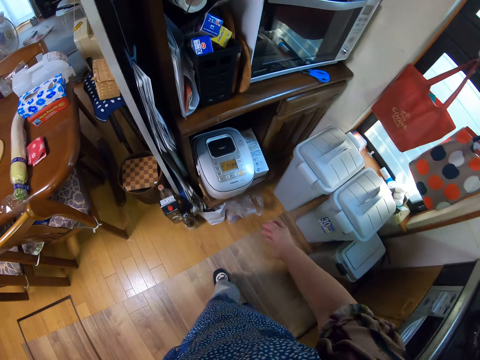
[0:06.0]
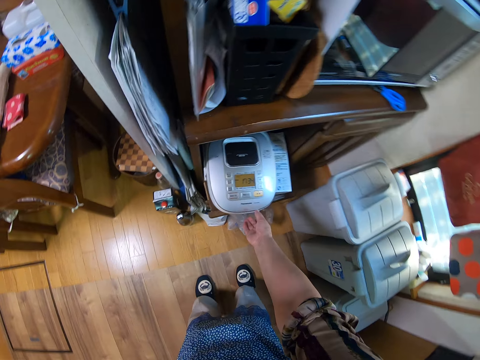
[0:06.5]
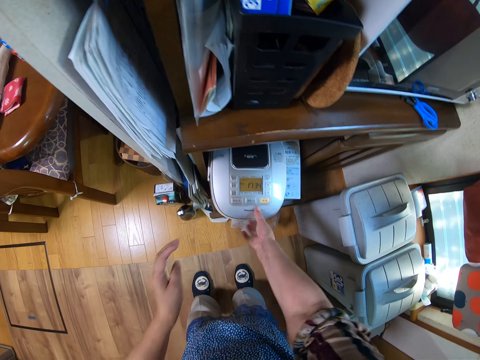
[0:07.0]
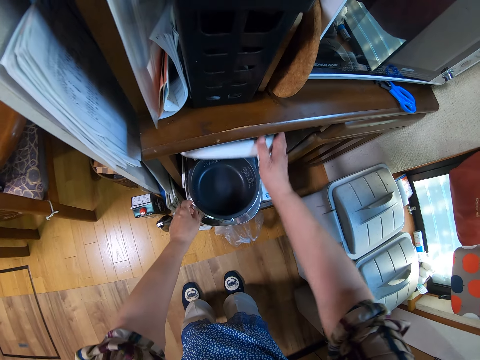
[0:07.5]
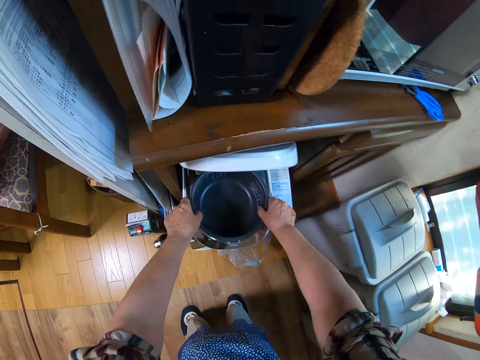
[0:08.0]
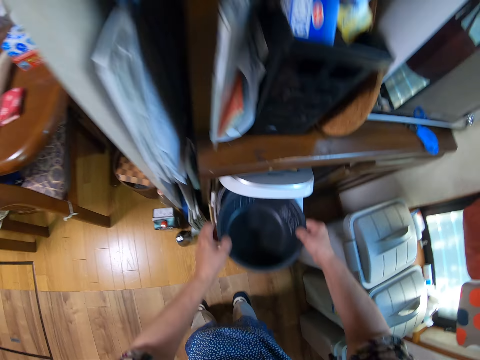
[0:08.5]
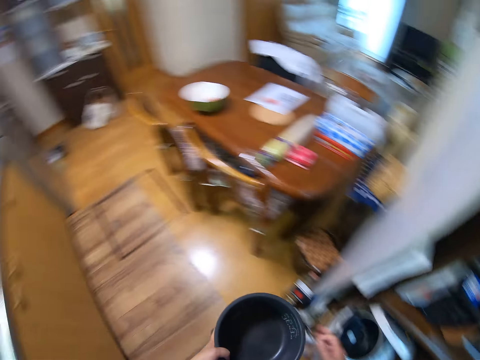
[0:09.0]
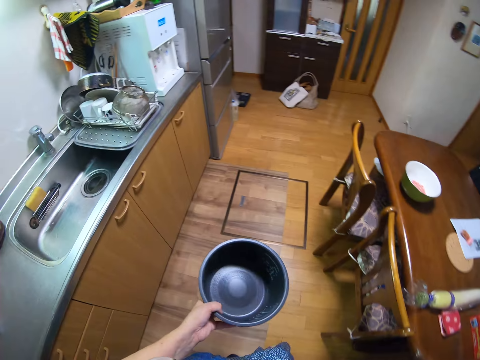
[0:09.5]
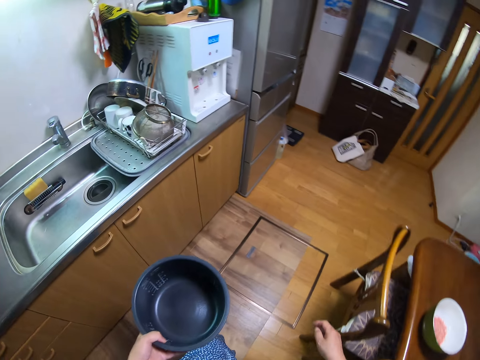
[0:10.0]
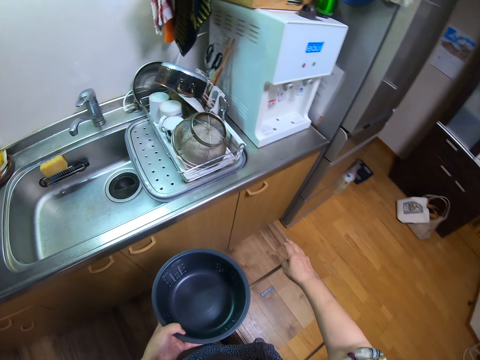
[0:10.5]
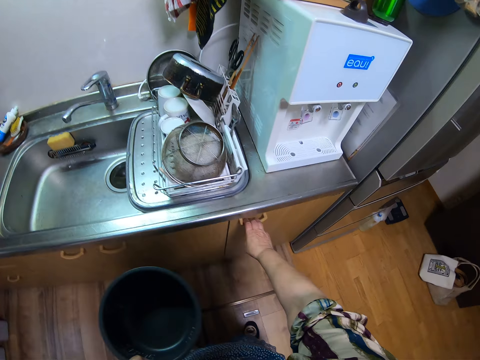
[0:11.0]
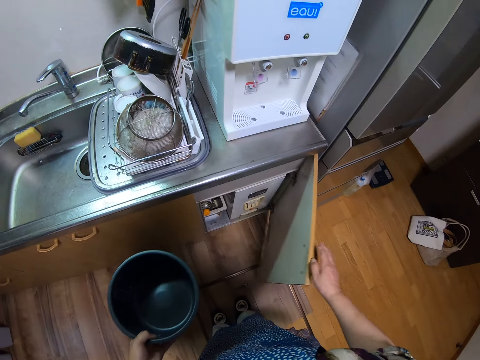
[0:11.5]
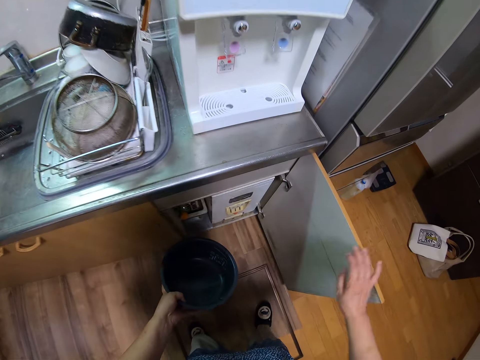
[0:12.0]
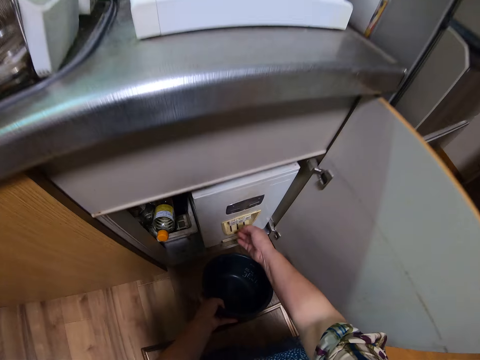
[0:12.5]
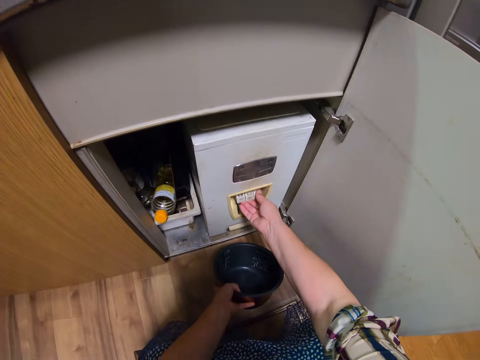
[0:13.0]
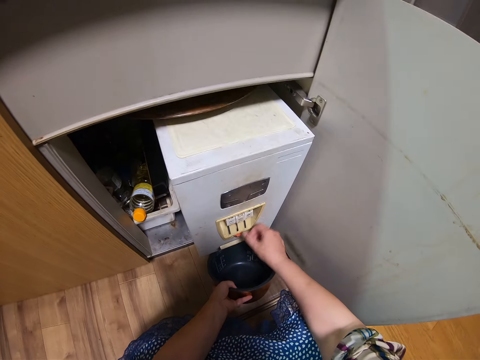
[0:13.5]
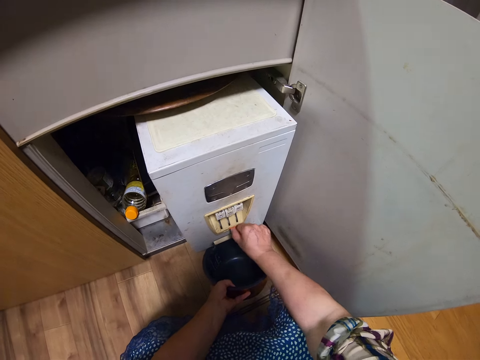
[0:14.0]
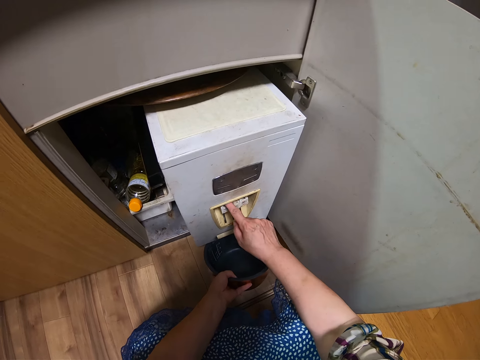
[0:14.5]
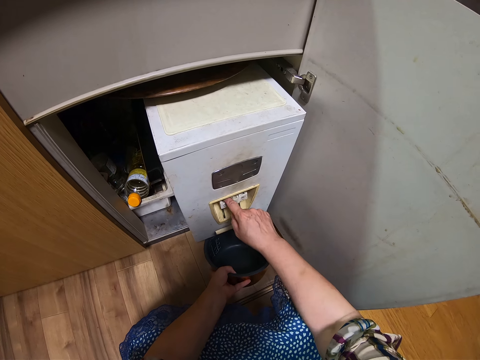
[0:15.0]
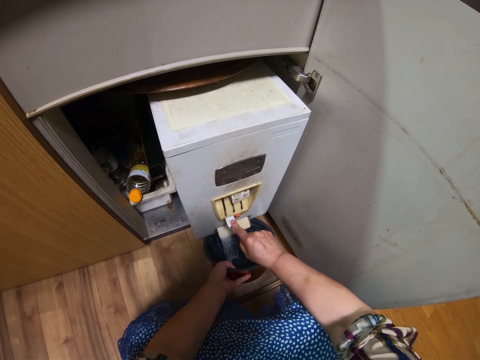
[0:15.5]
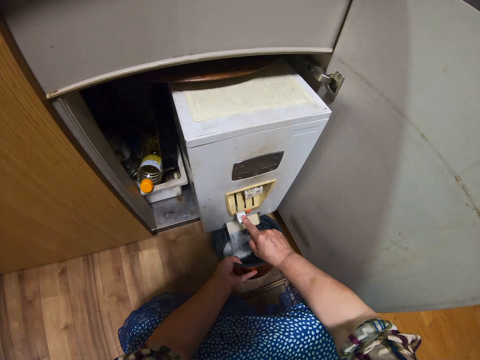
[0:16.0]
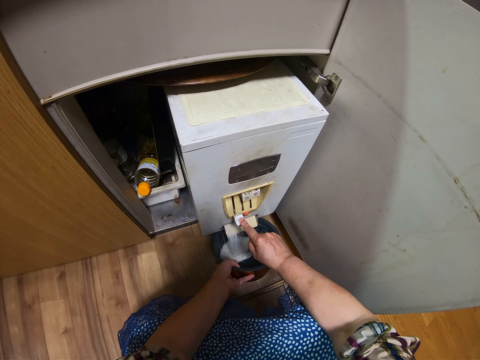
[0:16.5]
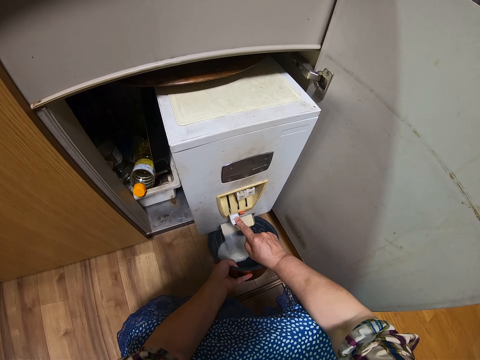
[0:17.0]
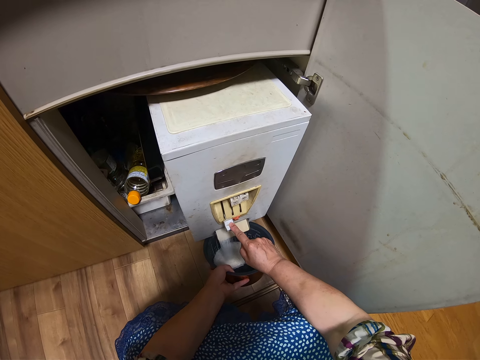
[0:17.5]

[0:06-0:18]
The camera wearer opens the rice cooker. They remove the bowl in the rice cooker. They walk to the sink cabinet. They open the cabinet. They bend to the ground. They pull out a rice dispenser. They turn on the dispenser. They extract rice from the rice dispenser into the bowl.

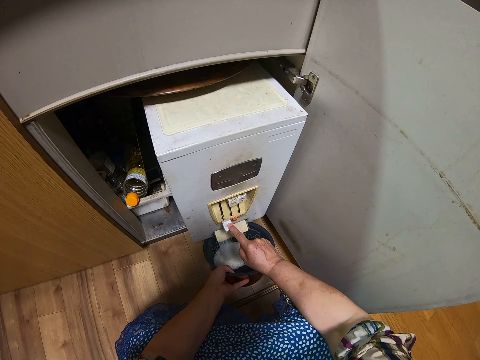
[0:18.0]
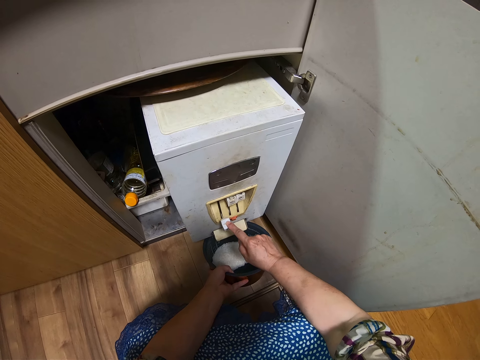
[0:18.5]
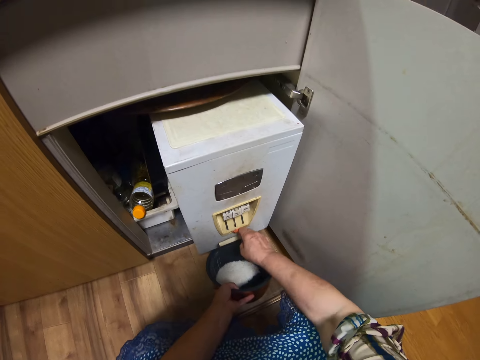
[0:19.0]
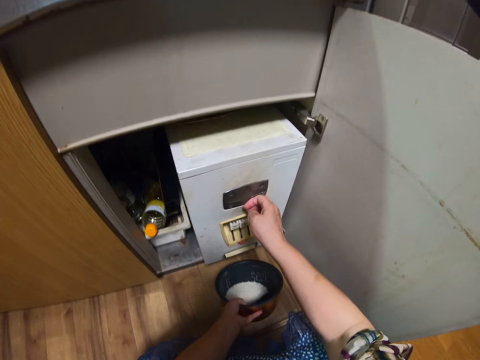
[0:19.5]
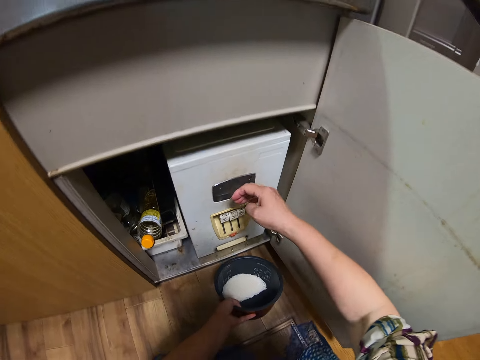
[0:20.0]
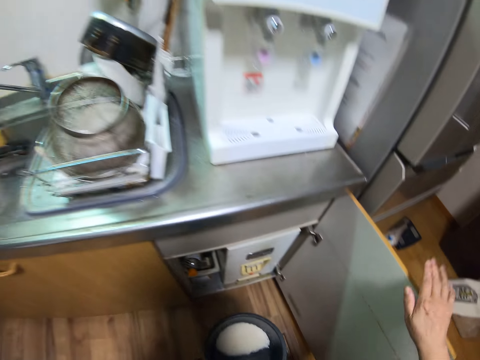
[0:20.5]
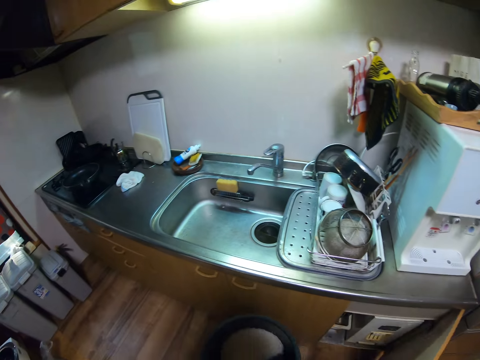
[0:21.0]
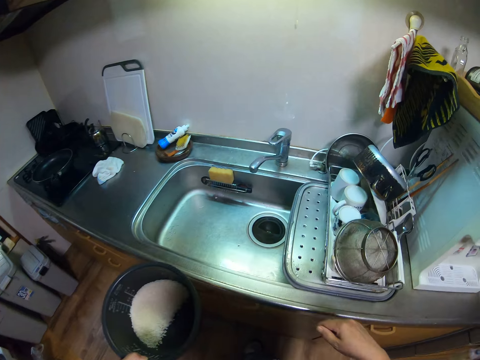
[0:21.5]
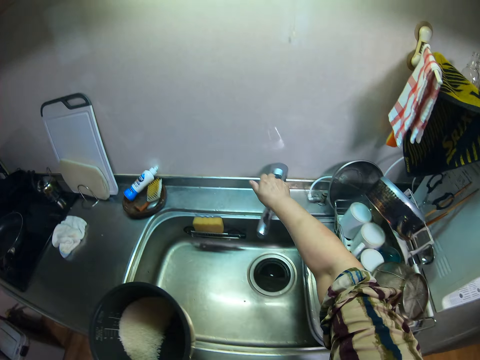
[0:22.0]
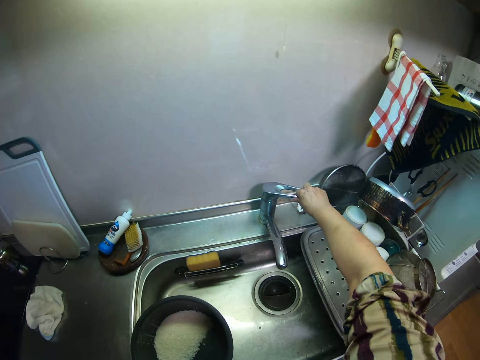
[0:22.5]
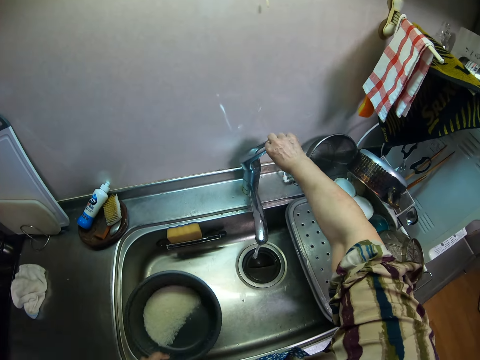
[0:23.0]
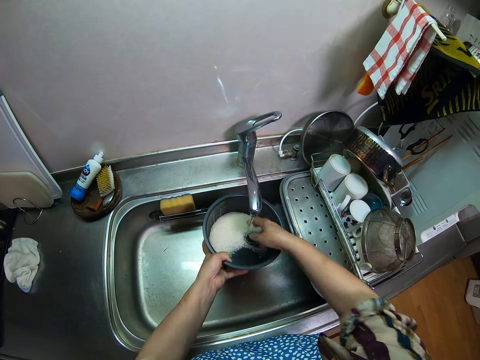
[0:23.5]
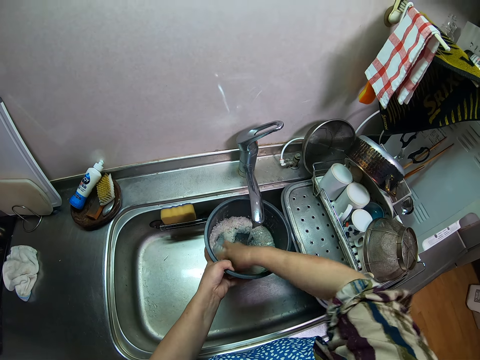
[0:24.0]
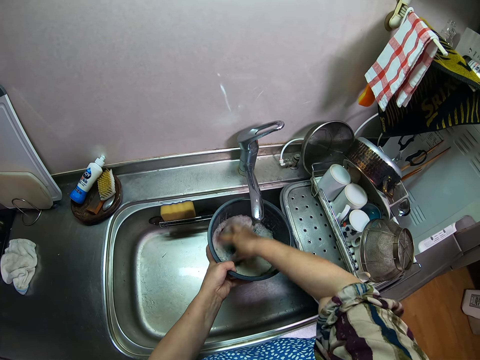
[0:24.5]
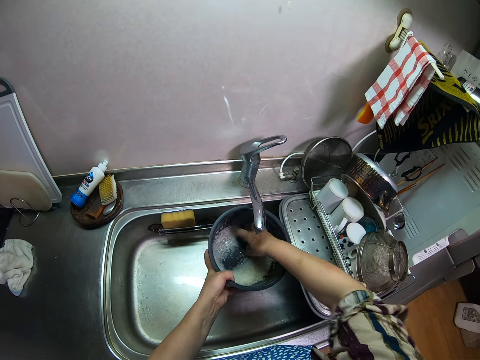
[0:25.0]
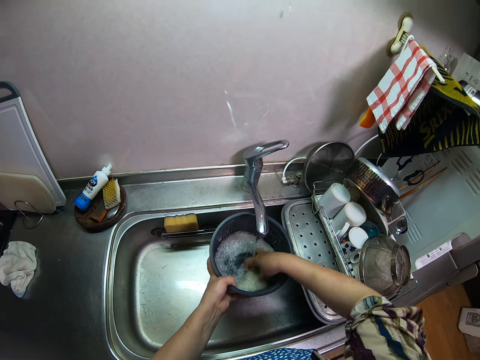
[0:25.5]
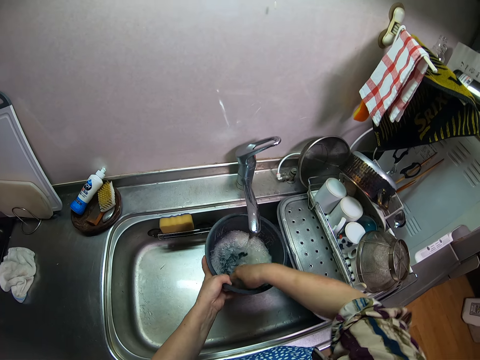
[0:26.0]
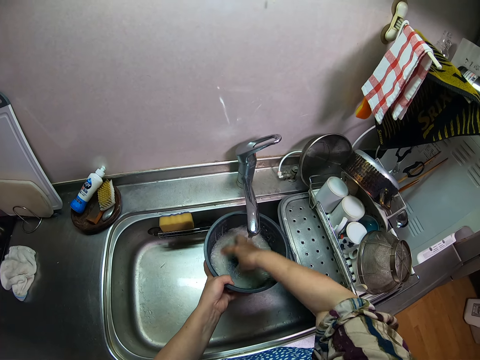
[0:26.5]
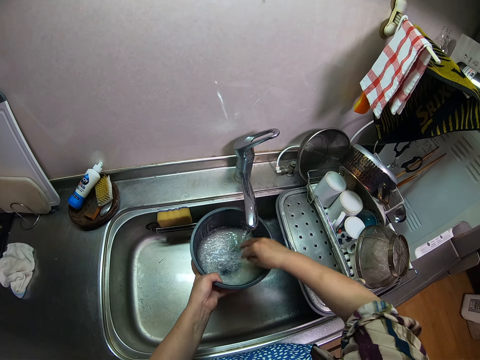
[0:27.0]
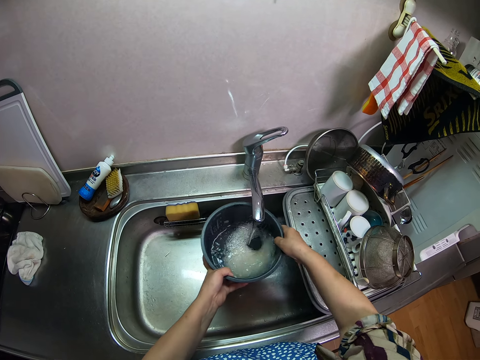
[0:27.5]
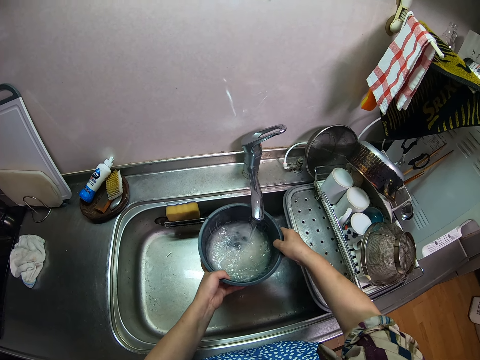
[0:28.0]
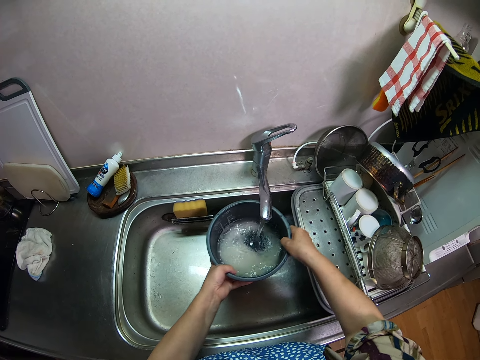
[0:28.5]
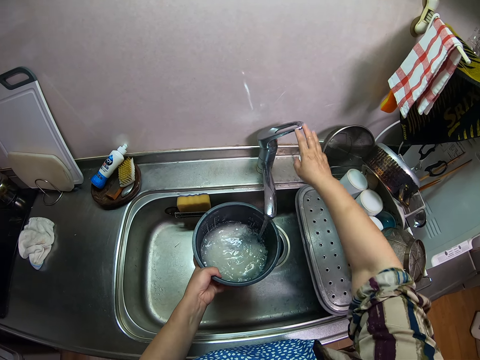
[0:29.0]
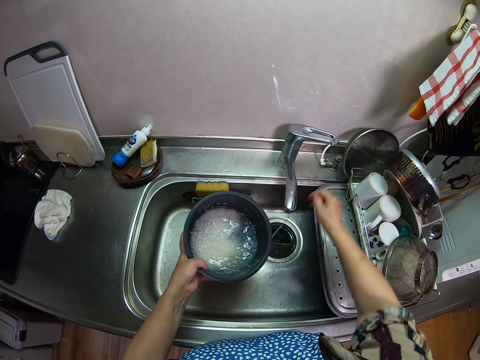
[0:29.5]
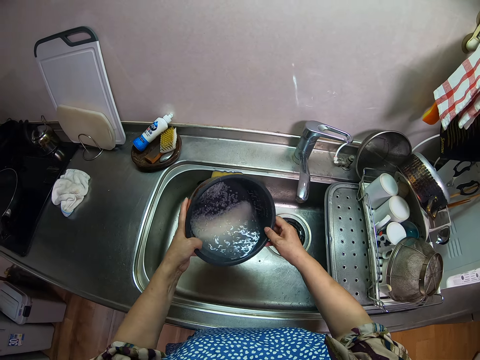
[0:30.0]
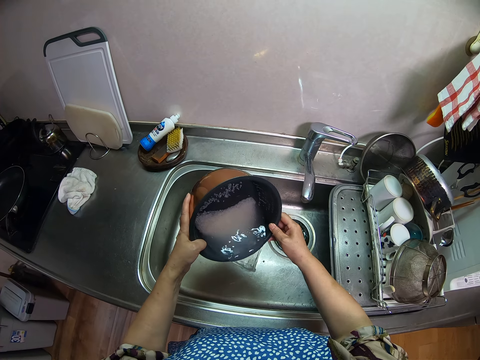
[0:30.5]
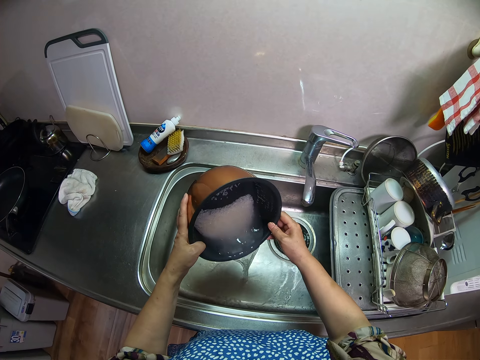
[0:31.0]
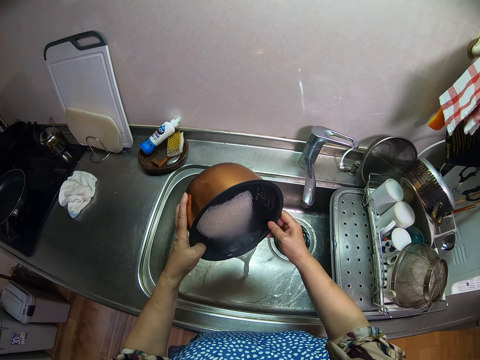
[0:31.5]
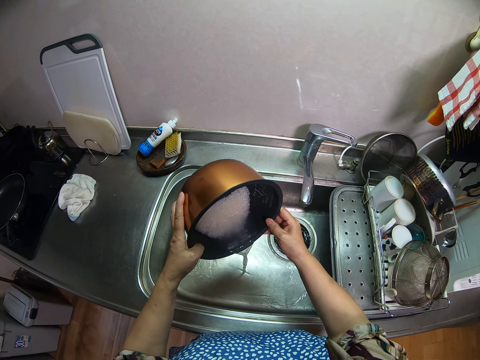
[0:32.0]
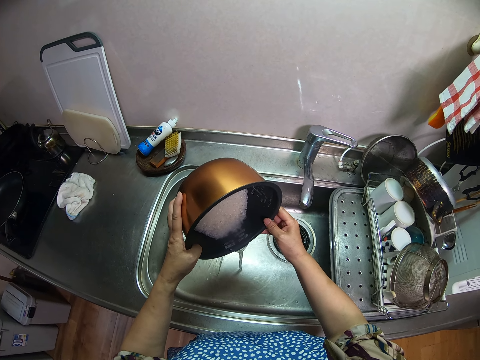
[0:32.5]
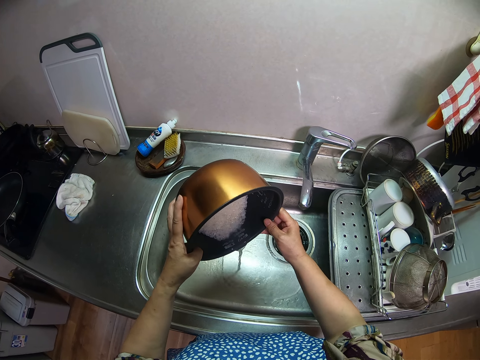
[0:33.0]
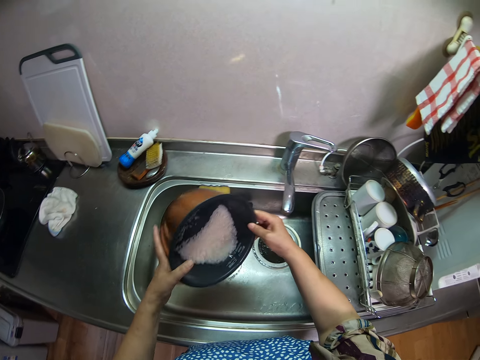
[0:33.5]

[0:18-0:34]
The camera wearer turns off the rice dispenser. She pushes the rice dispenser into the cabinet. She stands from the ground. She closes the cabinet. She turns on the tap. She rinses the rice with water with her right hand. She turns off the tap. She drains the water from the bowl.
